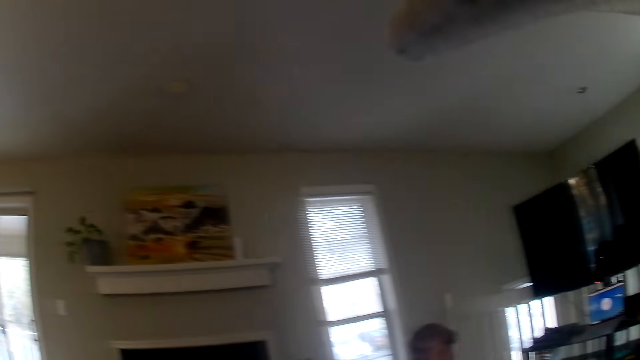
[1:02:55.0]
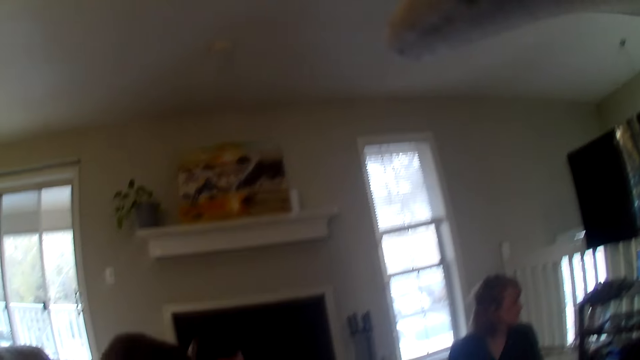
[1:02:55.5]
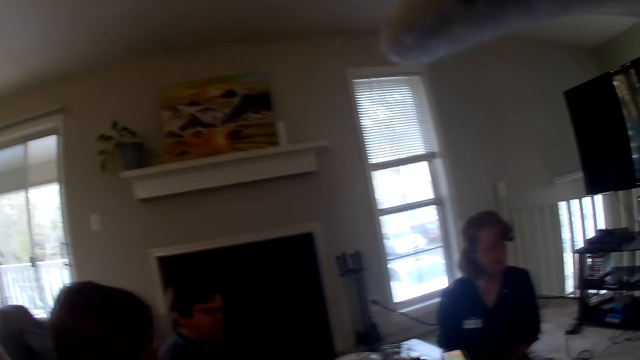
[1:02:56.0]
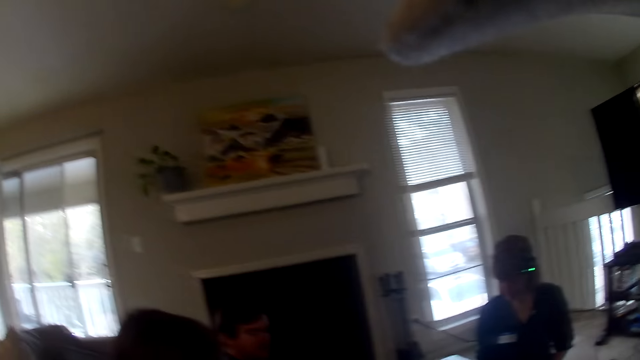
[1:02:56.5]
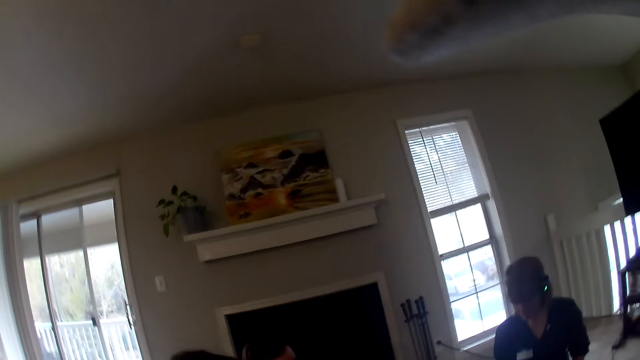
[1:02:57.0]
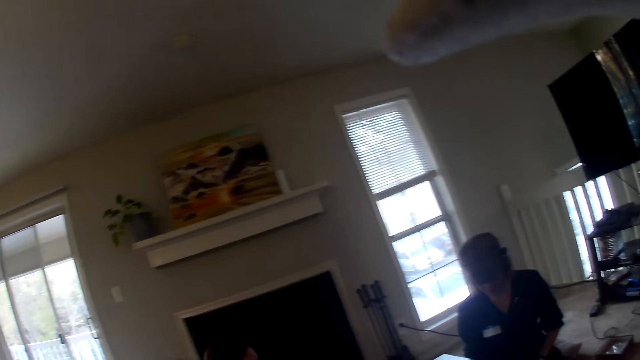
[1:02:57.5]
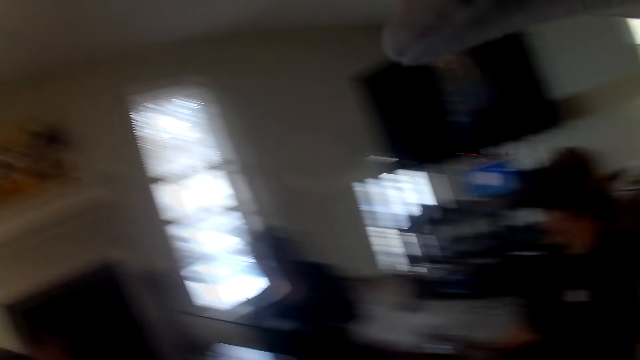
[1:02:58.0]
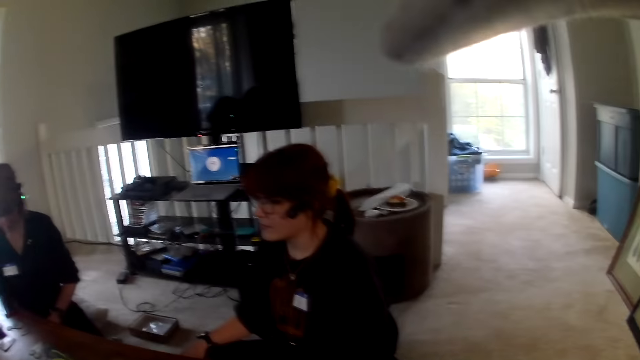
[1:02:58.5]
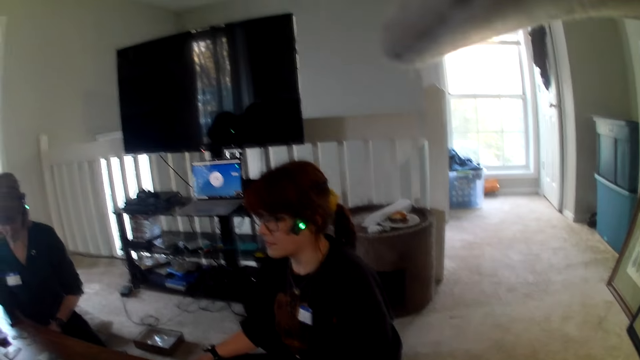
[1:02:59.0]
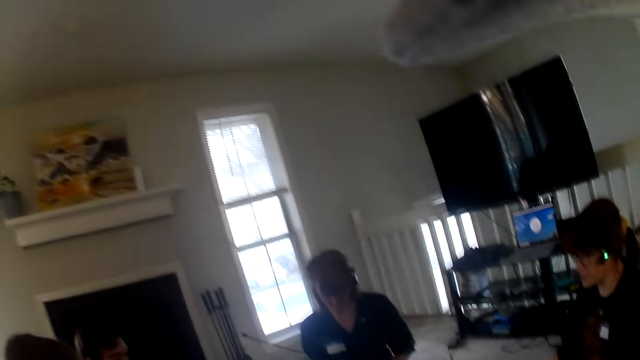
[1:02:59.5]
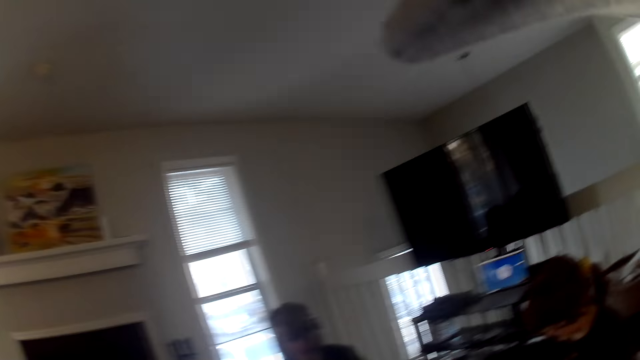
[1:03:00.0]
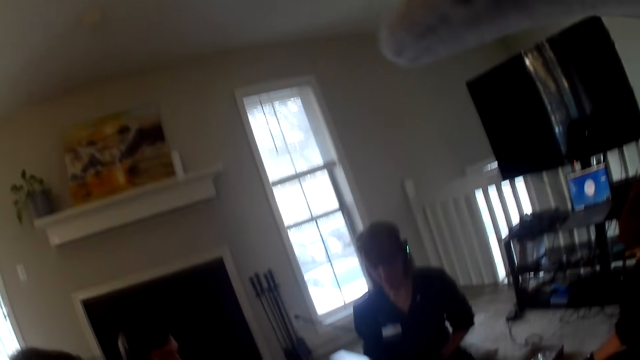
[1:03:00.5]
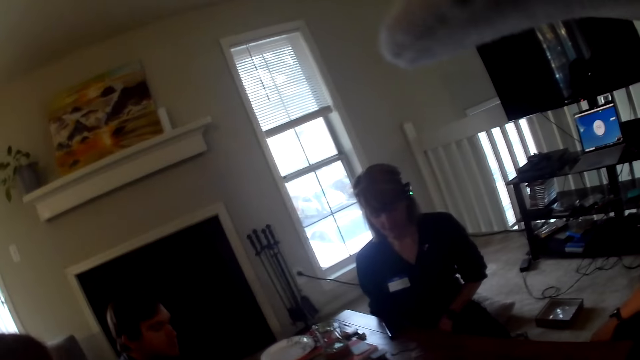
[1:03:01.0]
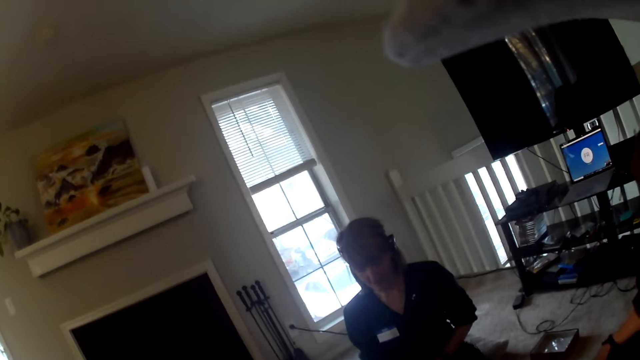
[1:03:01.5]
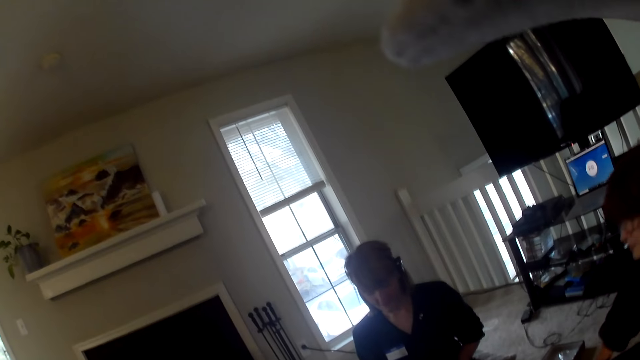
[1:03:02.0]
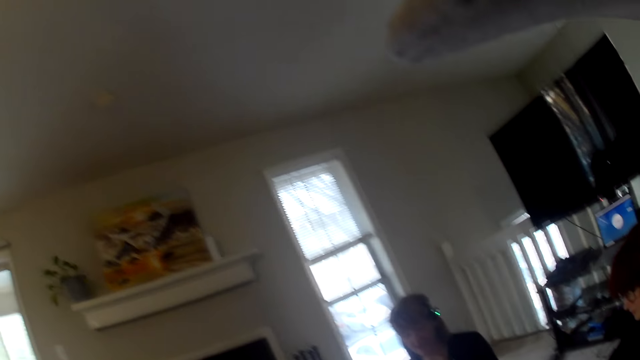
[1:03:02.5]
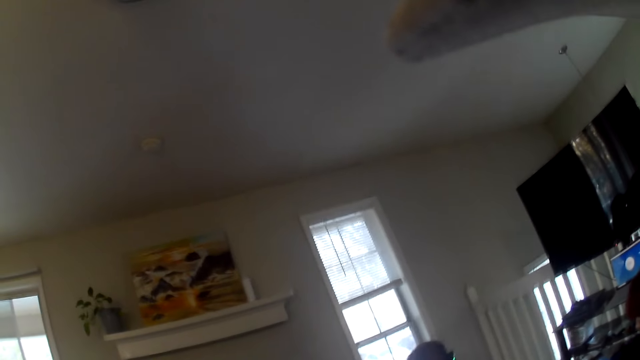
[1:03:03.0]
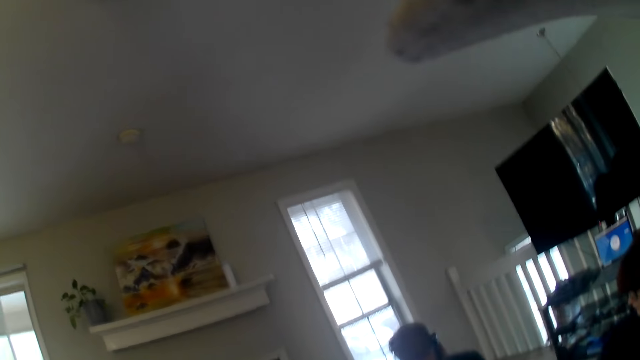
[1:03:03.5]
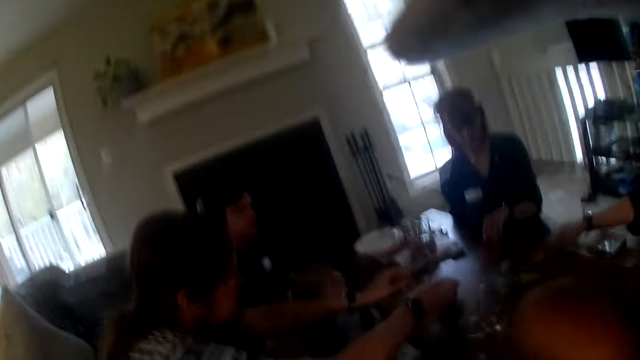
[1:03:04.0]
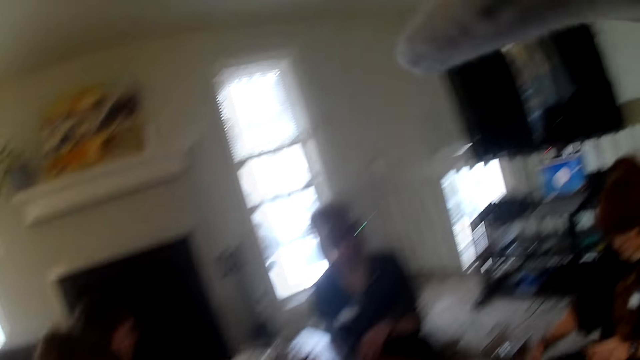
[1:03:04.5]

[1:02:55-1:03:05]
The camera wearer looks around the room. A person places a card on the table.
